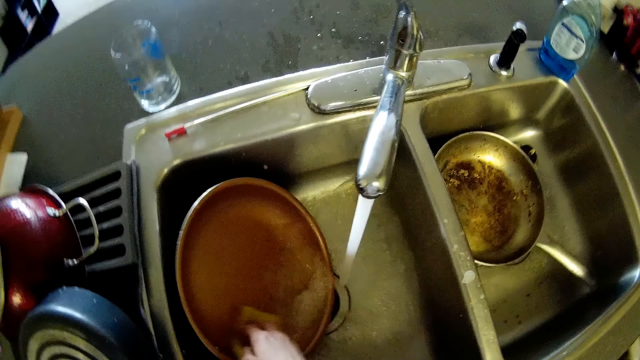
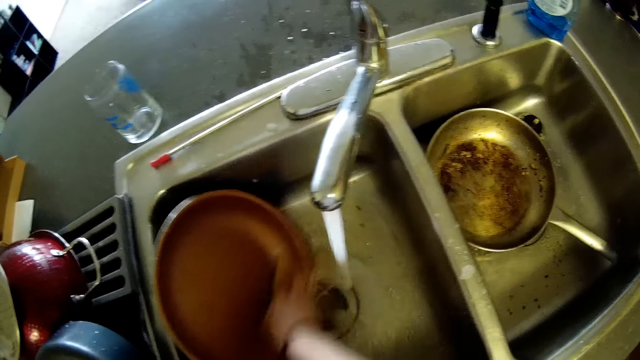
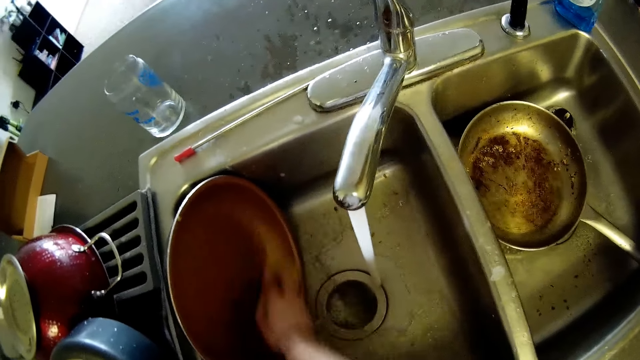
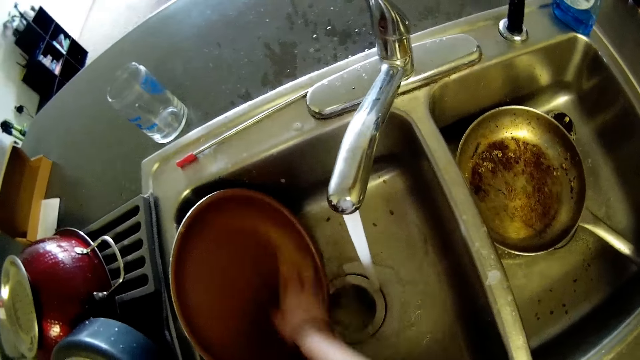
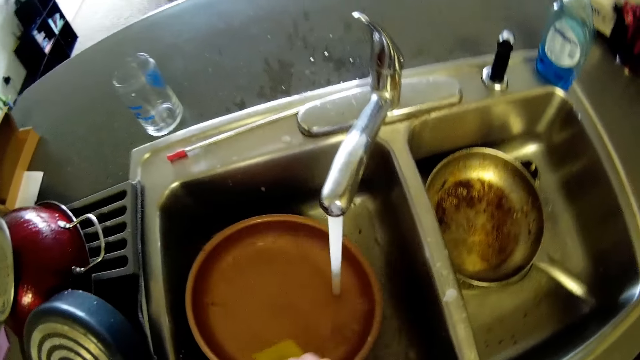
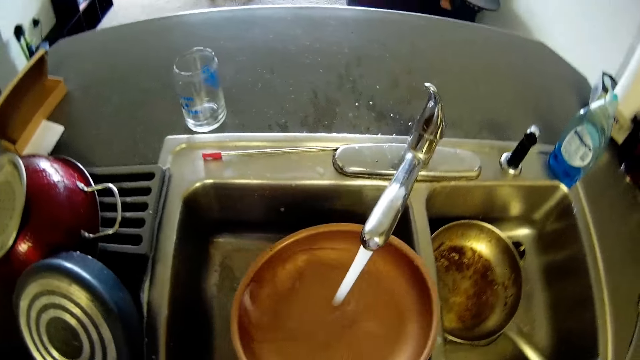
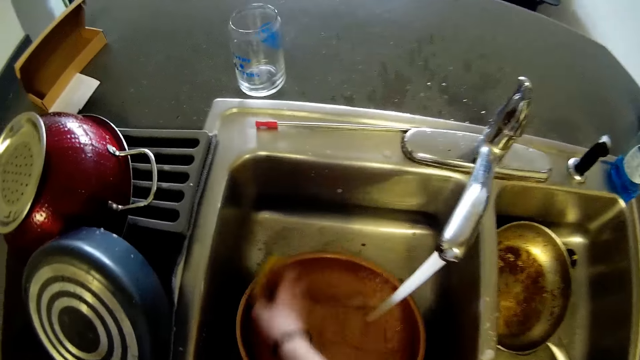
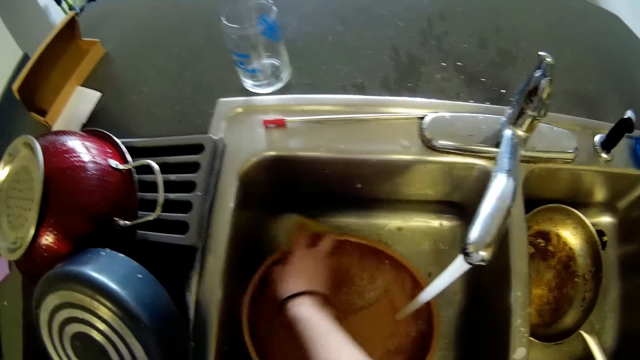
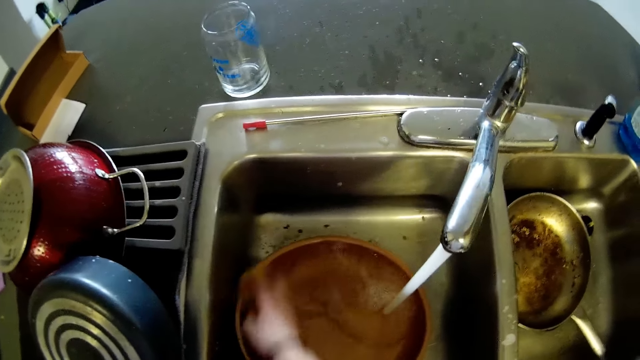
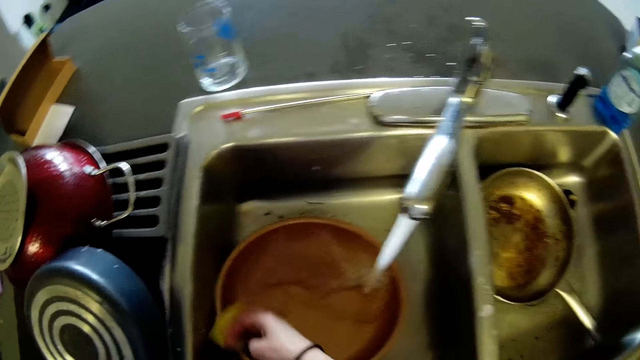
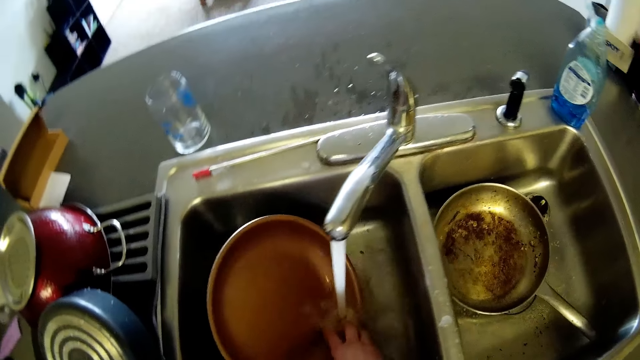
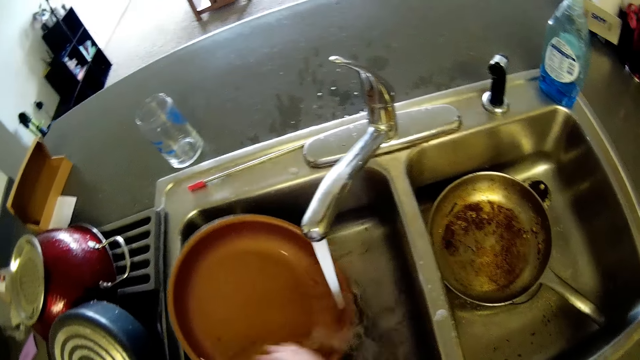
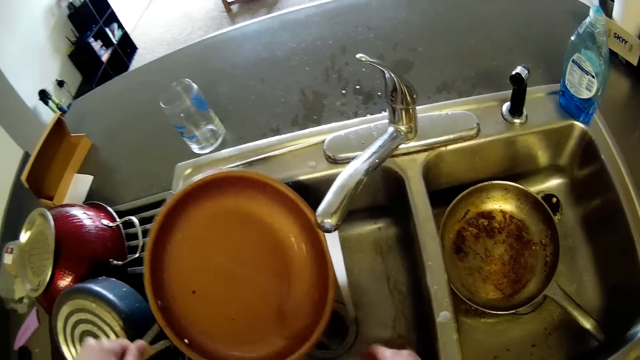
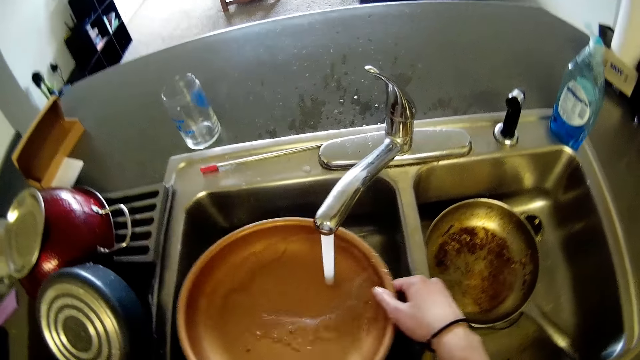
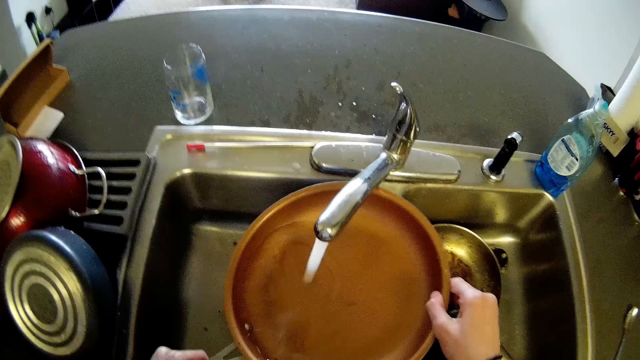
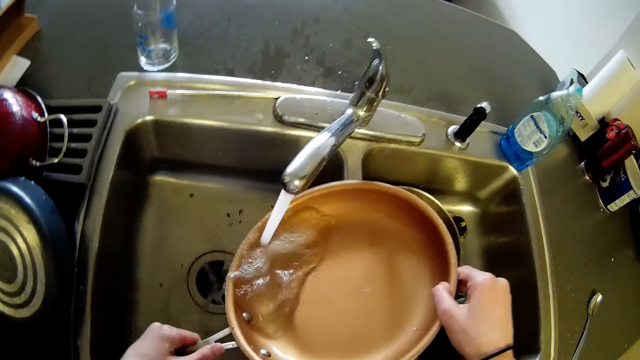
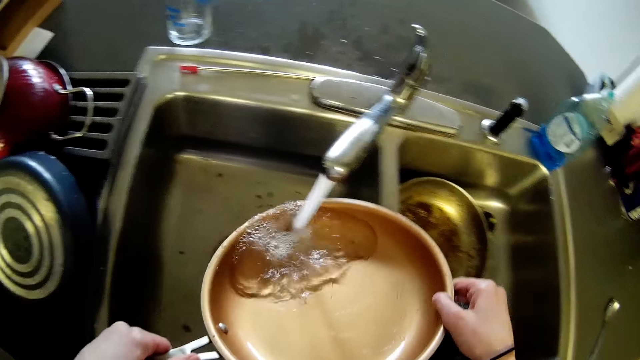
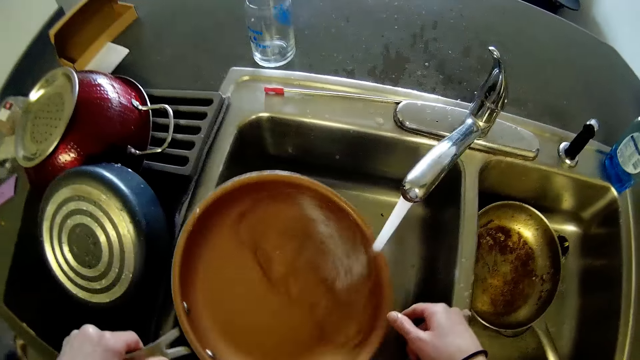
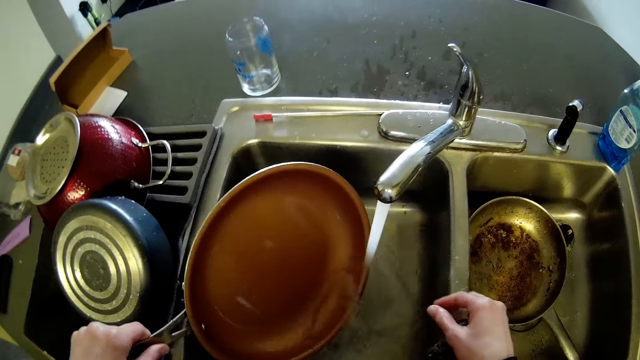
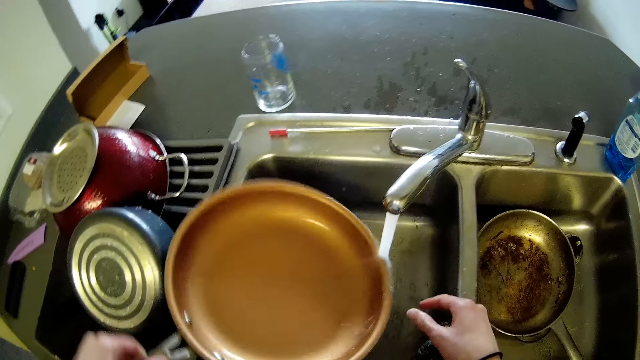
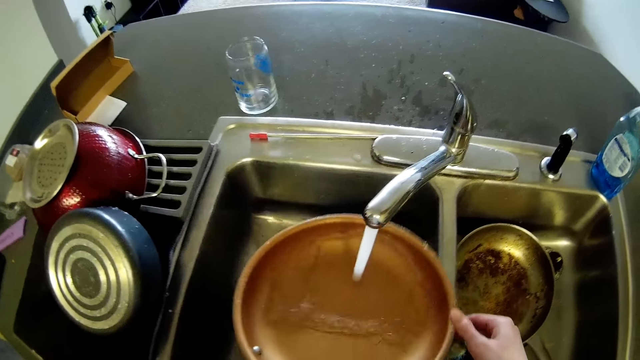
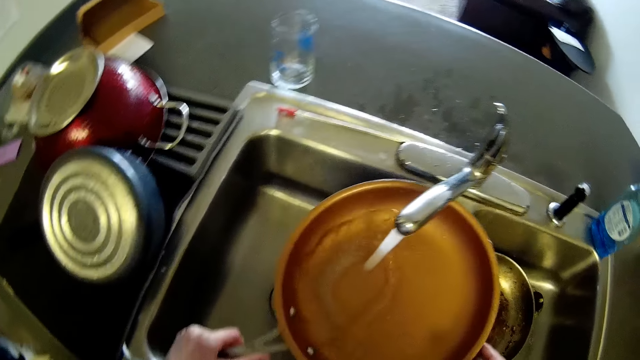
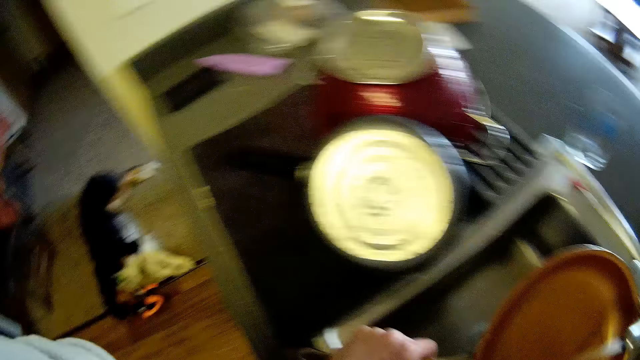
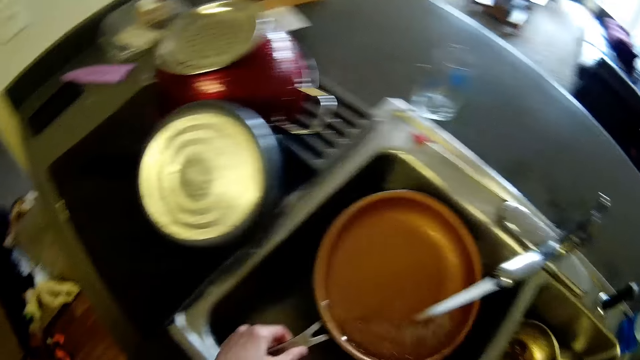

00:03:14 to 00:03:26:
The camera wearer scrubs on the oven pot.

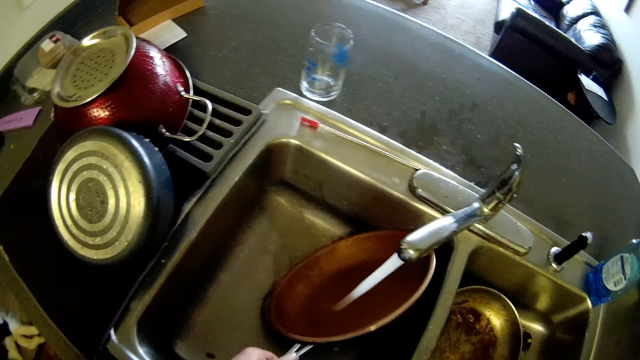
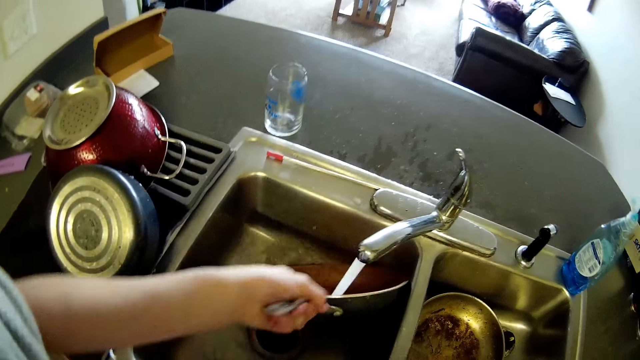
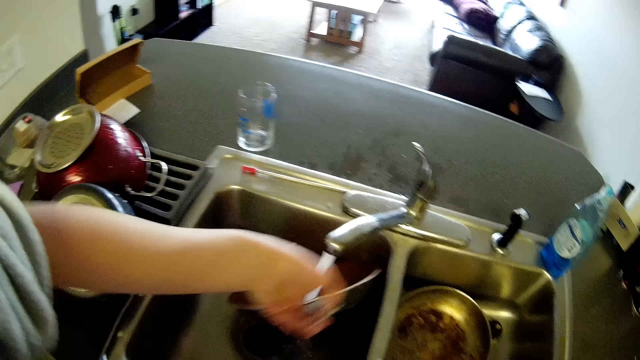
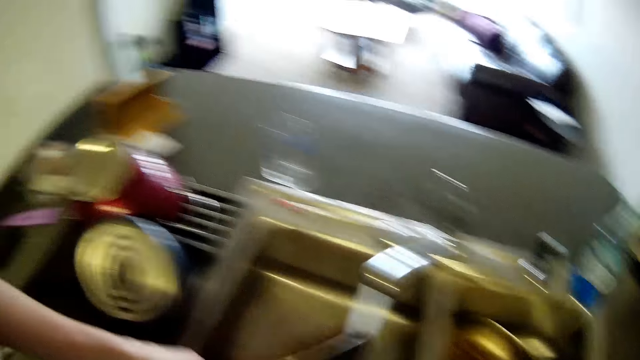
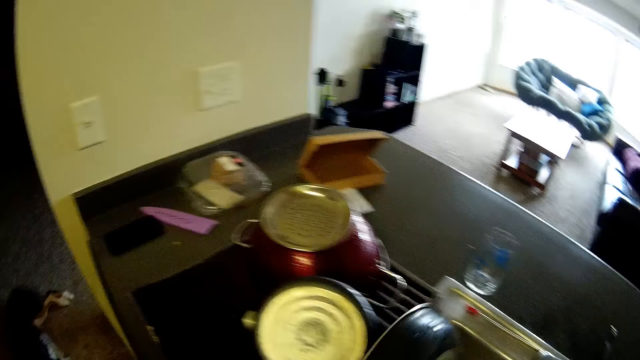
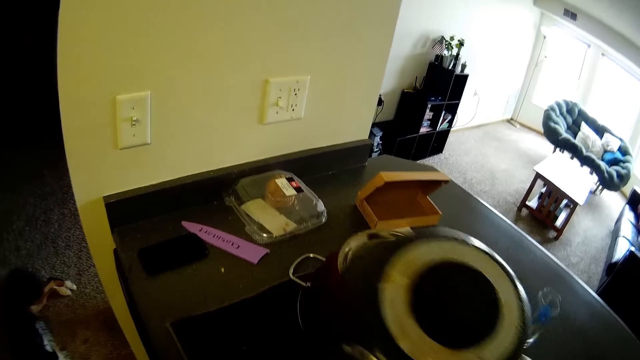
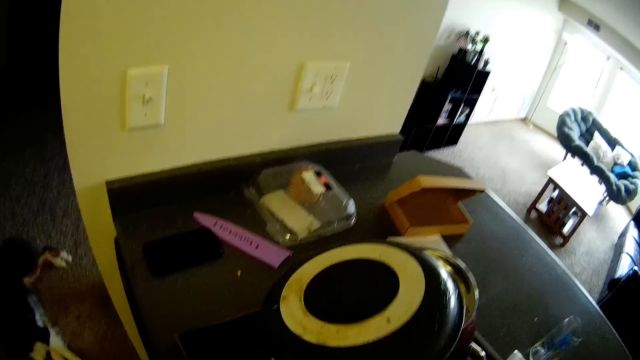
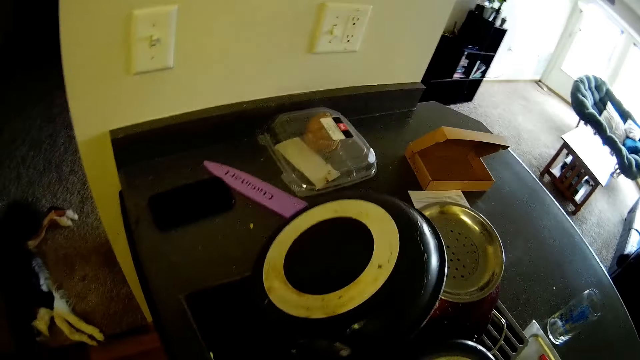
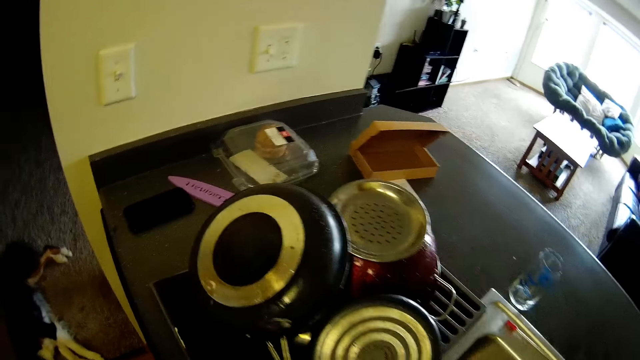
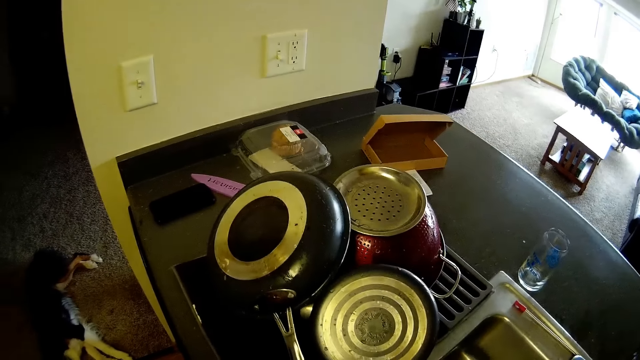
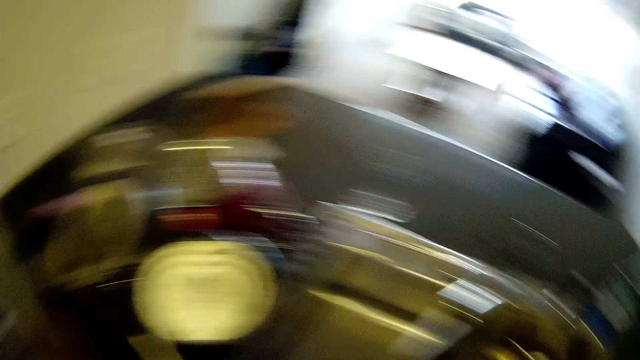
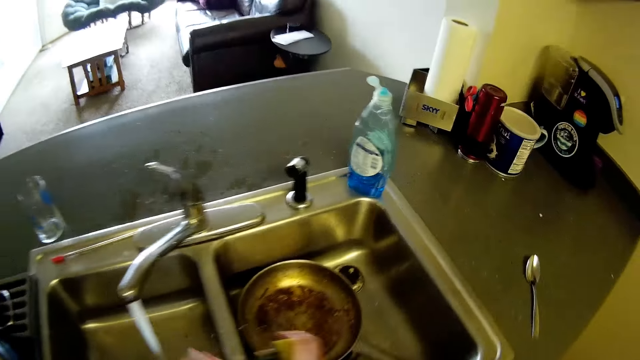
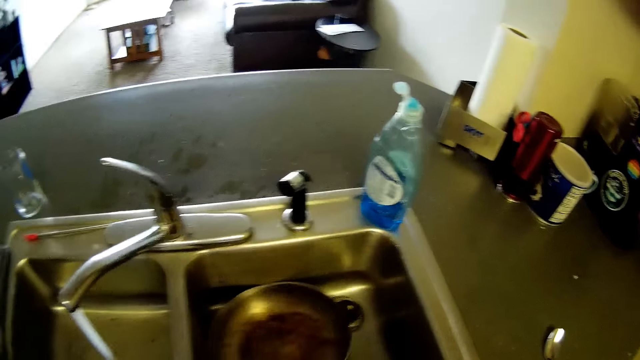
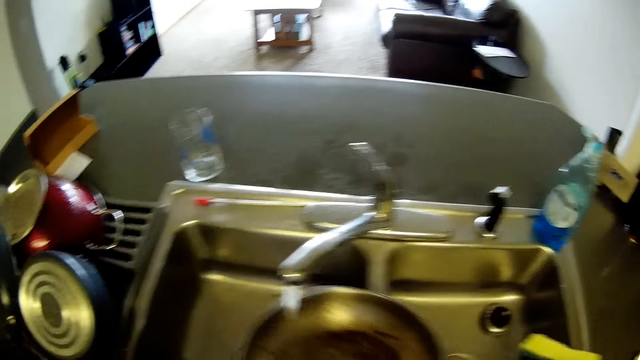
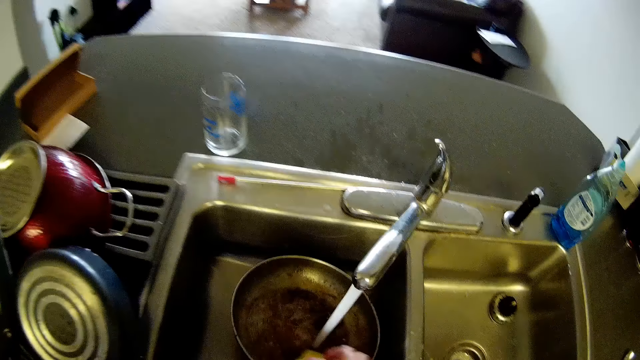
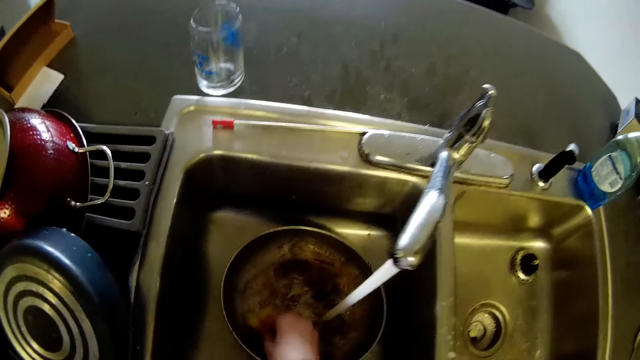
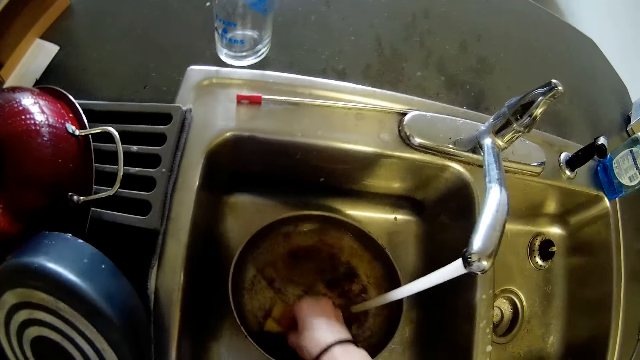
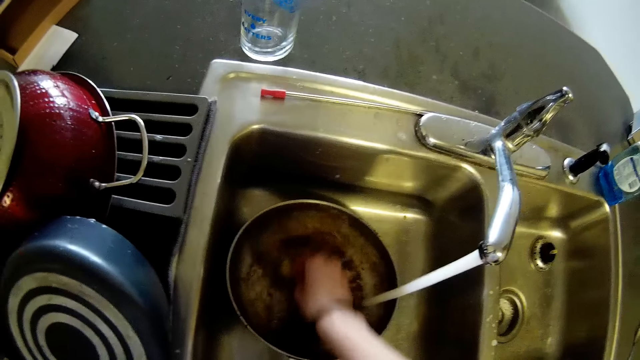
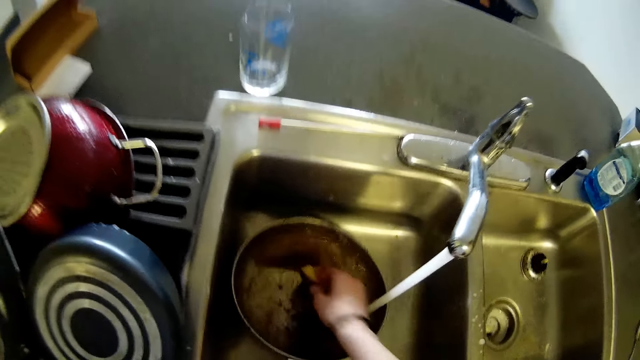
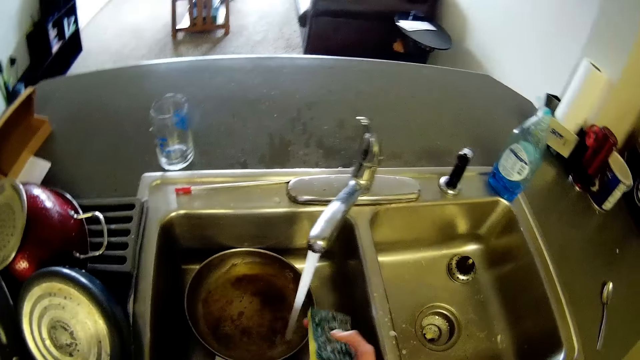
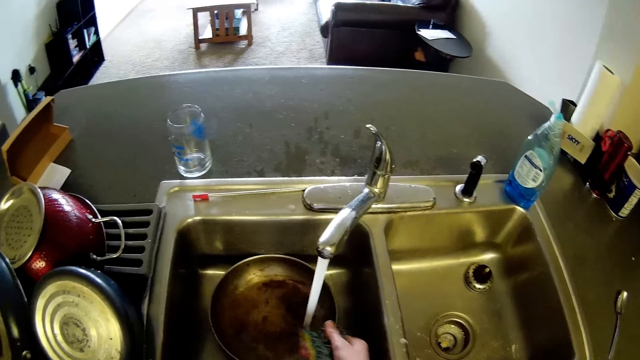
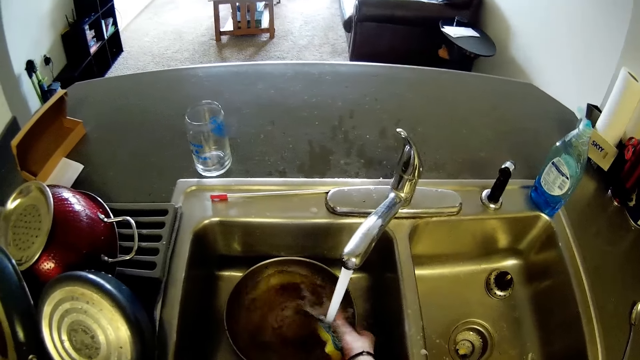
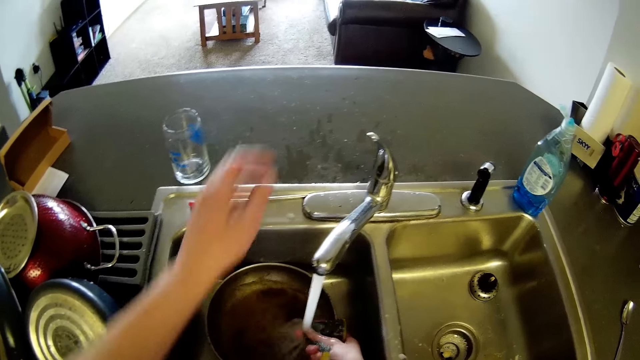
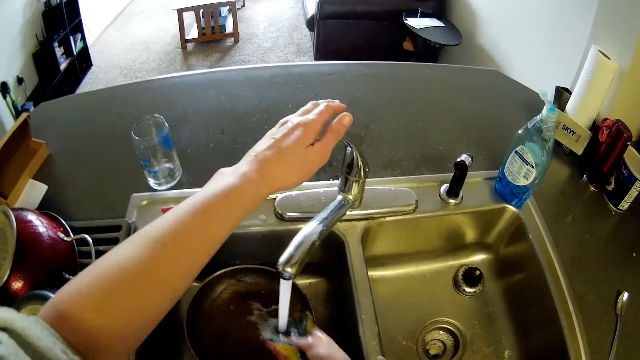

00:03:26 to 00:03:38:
The camera wearer drops the pot on the bag. They take the other pot from the sink. They wash the oven pot with the sink.
